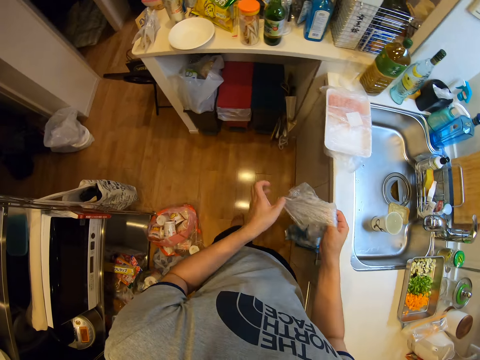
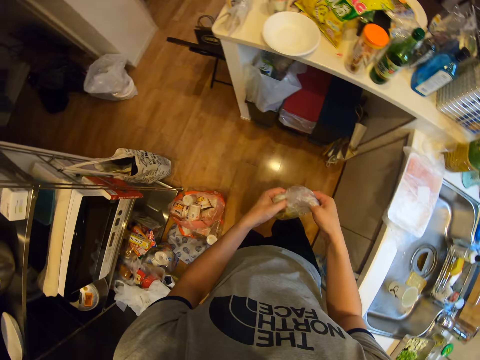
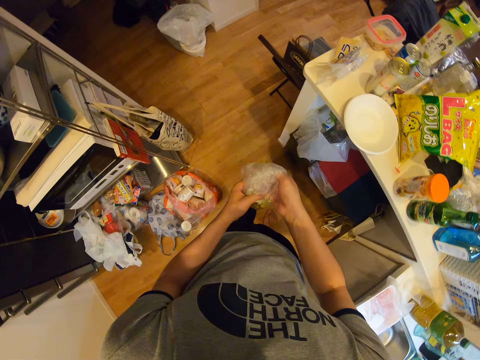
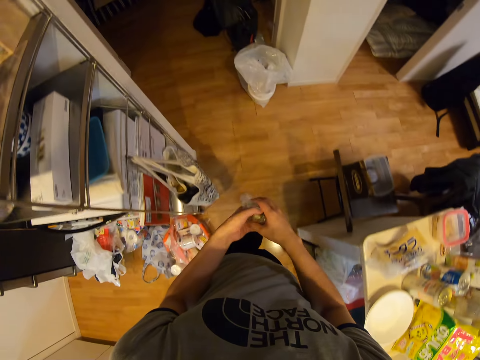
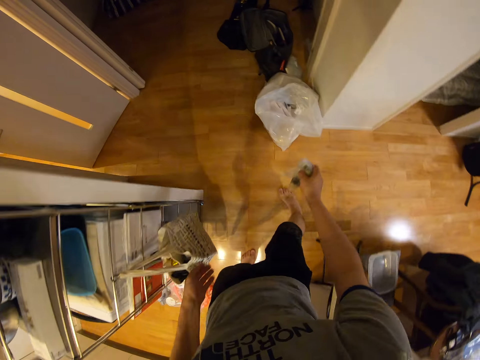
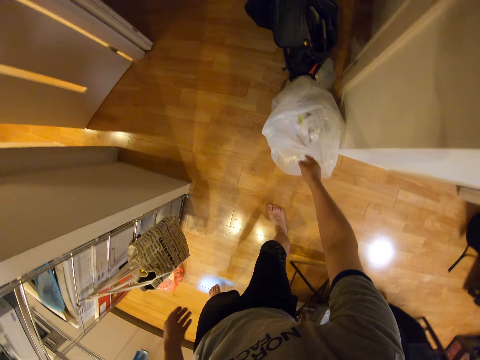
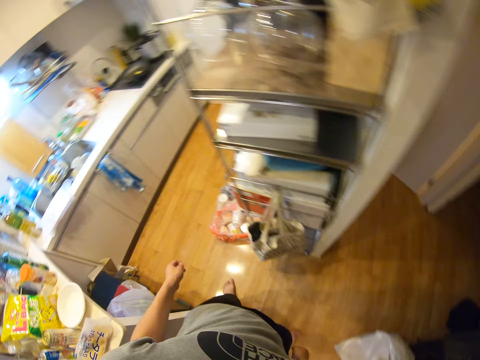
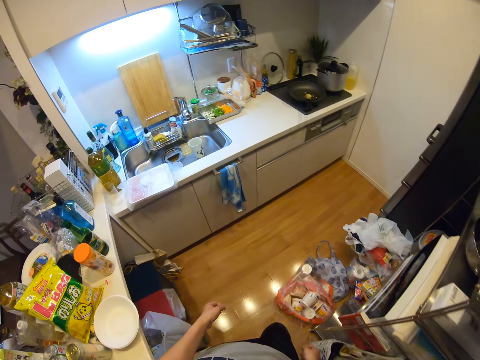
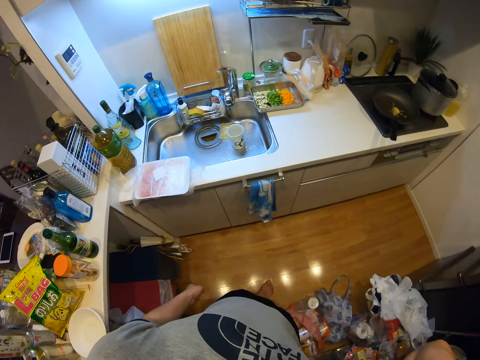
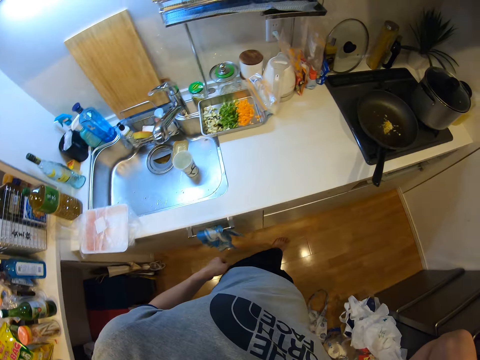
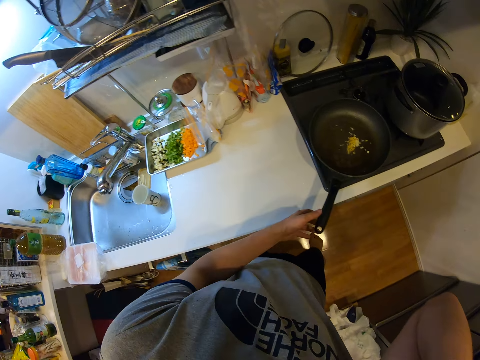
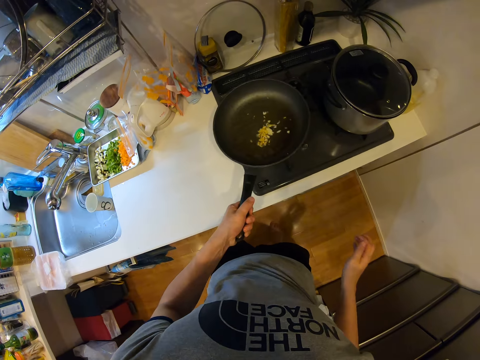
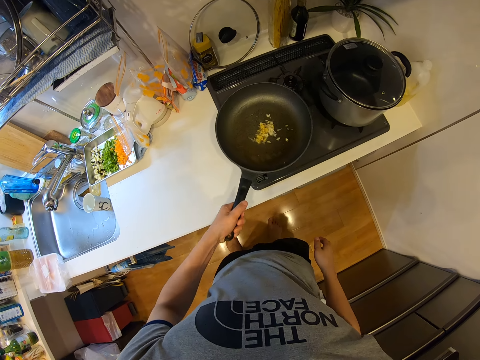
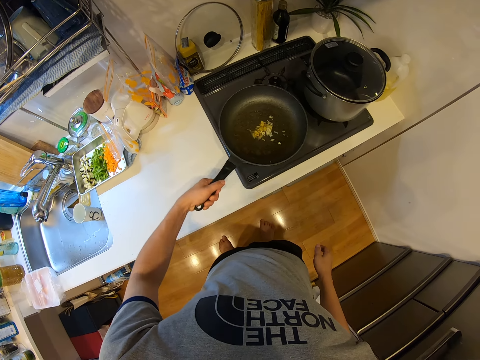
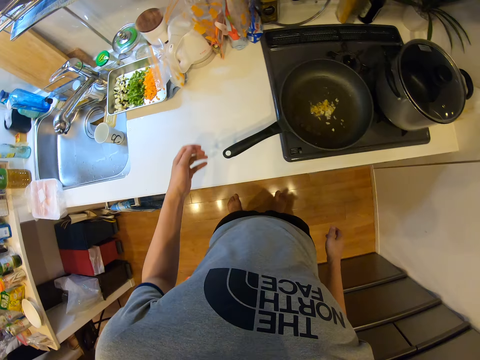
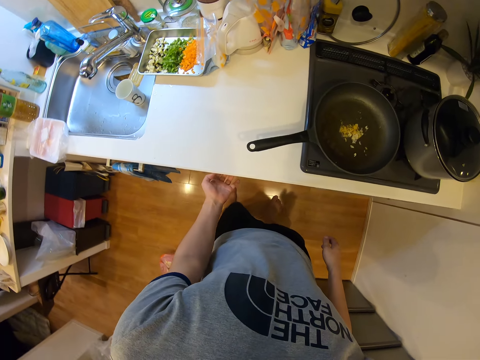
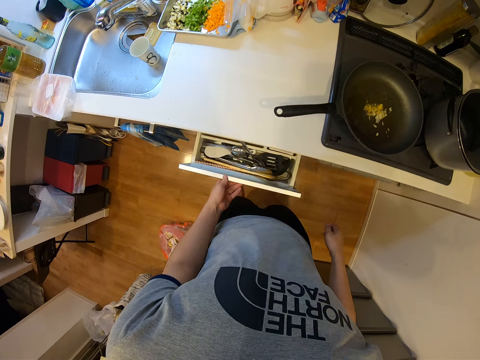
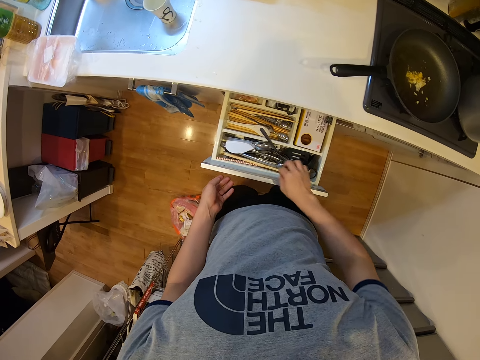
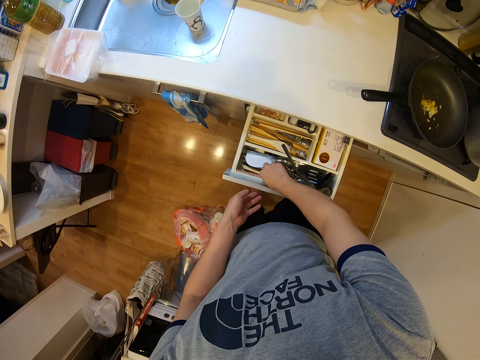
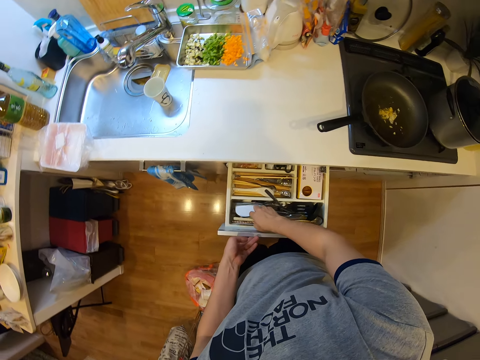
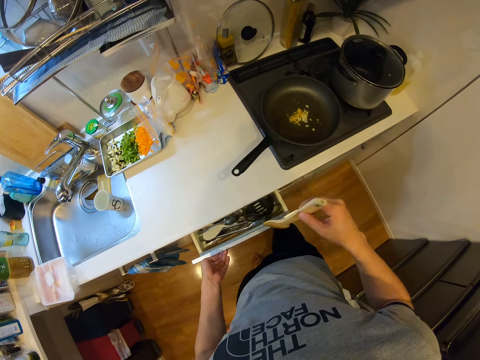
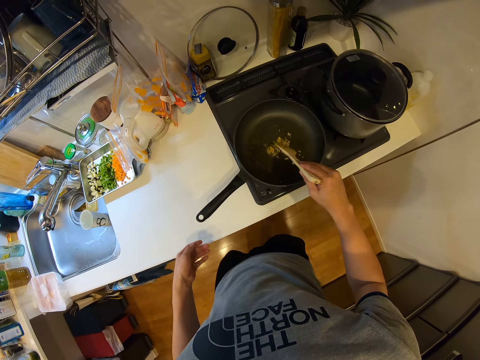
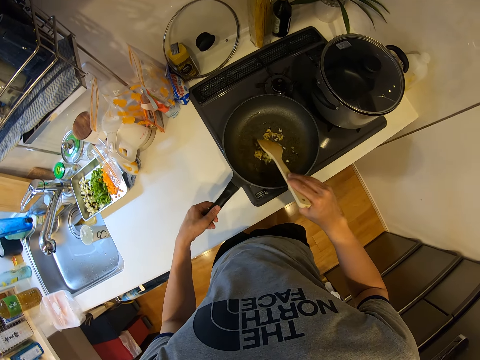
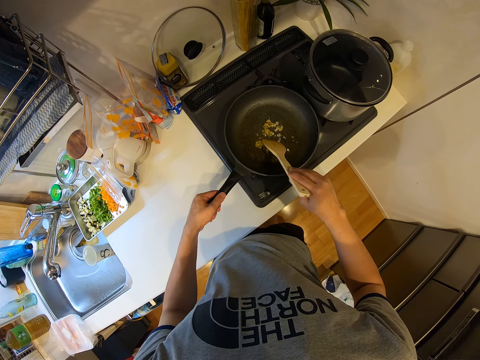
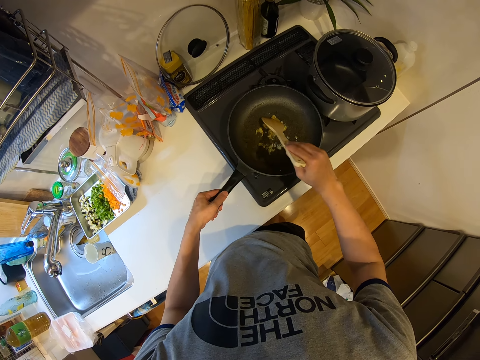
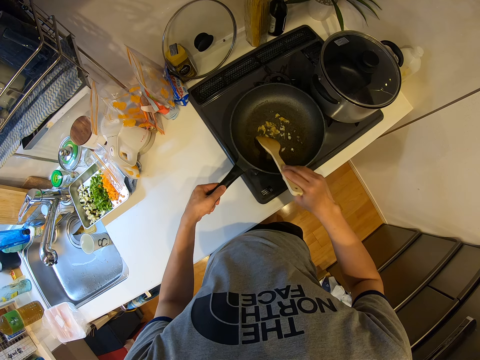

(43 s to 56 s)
The camera wearer adjusts the nylon in his hands. He wraps the polythene bag and passes the polythene bag to the right hand. He drops the nylon in a dustbin. He walks around. He lifts the hand. He picks up the pan. He shakes the frying pan with his left hand. He puts the pan on the burner. He adjusts the frying pan on the stove. He opens a kitchen drawer. He picks up a wooden ladle from the drawer. He closes the drawer. He stirs the garlic. He touches the pan. He moves the pan. He fries with the wooden ladle in his right hand and holds the frying pan with his left hand.

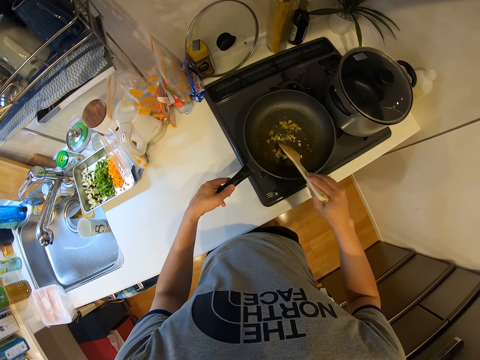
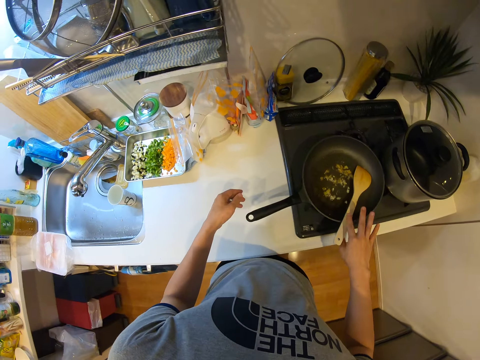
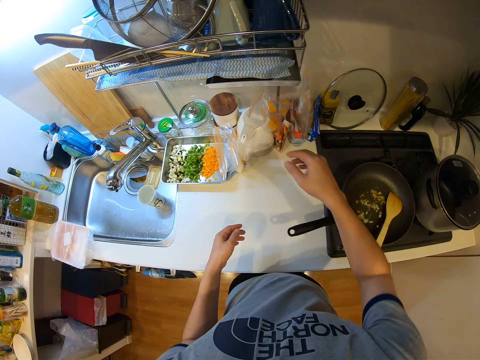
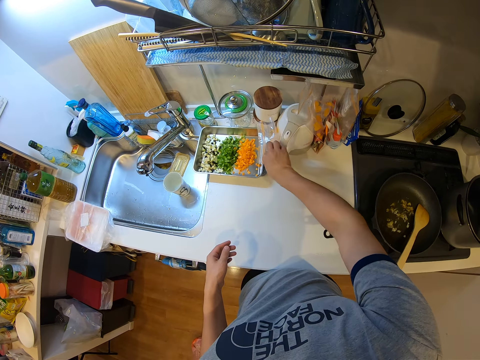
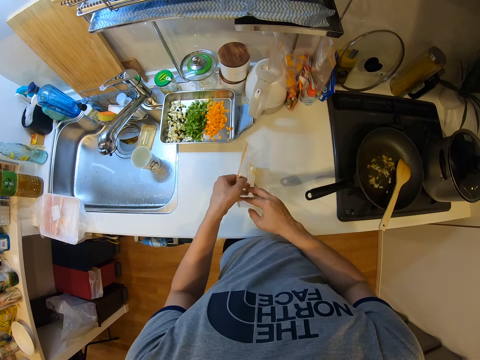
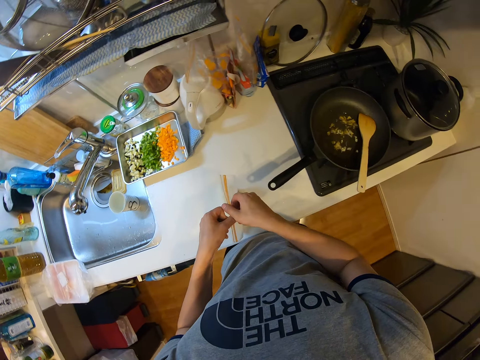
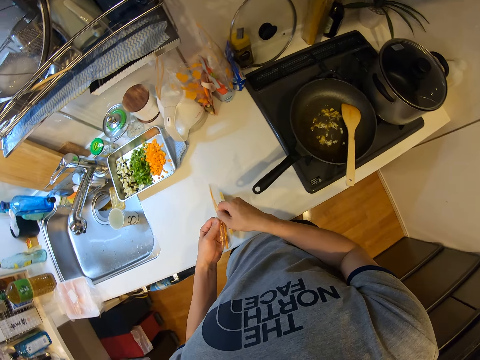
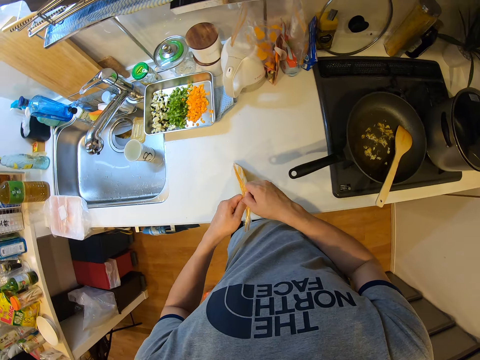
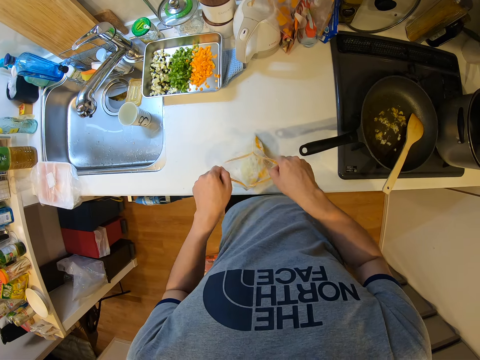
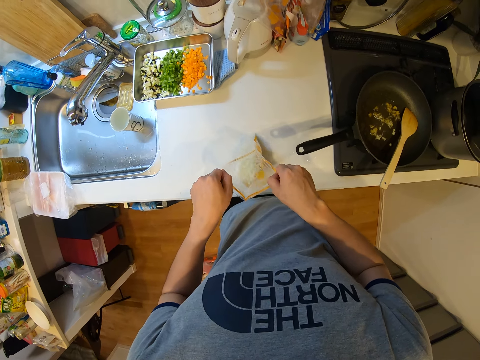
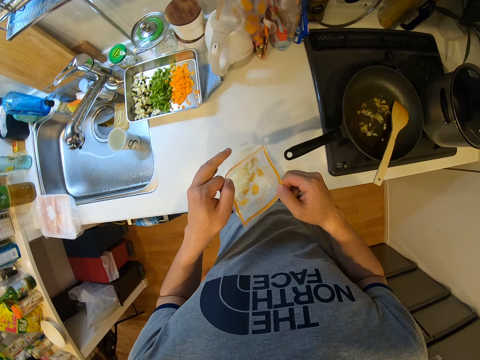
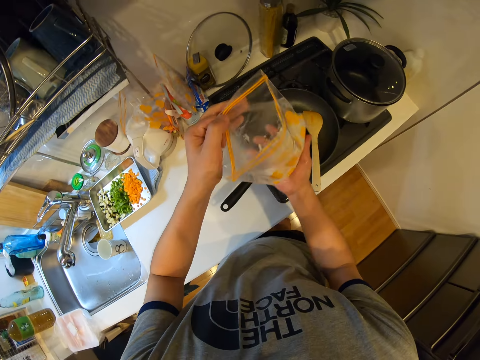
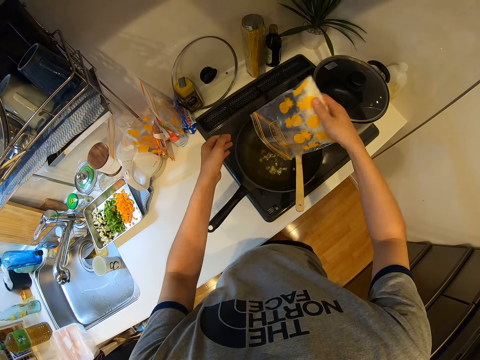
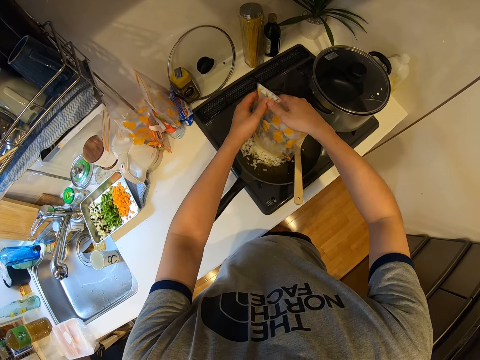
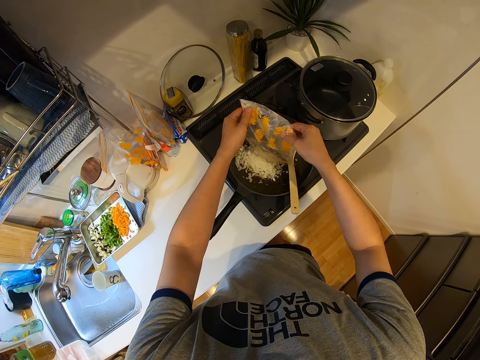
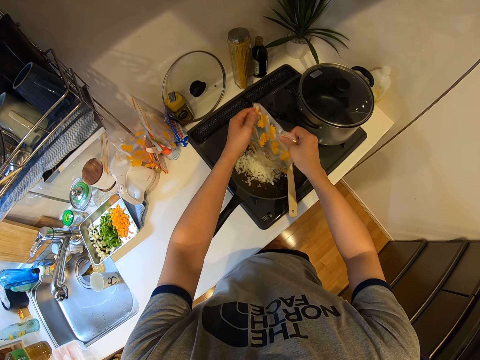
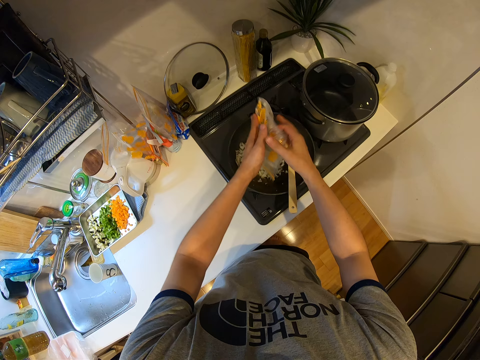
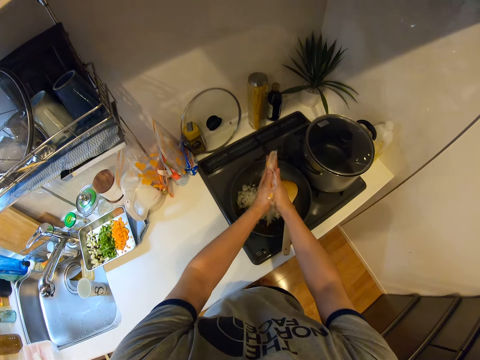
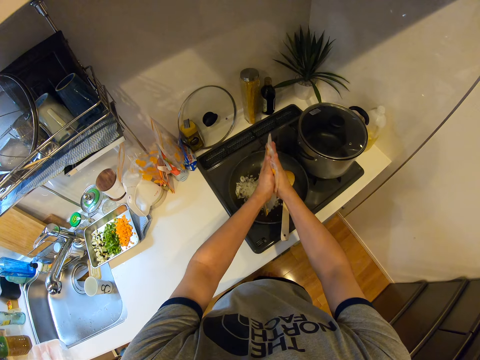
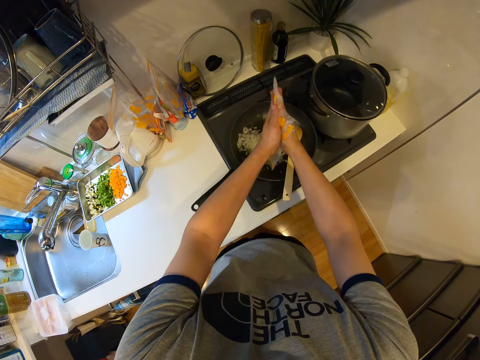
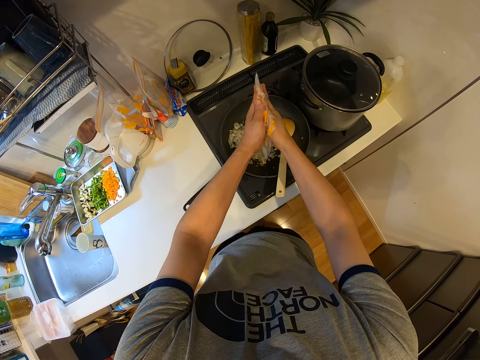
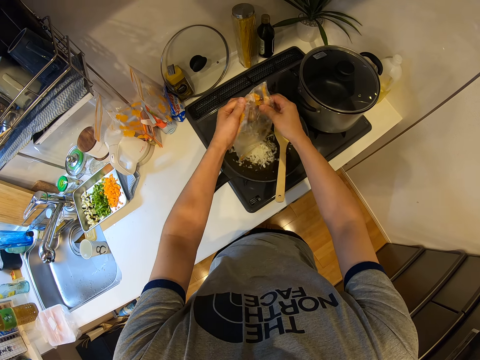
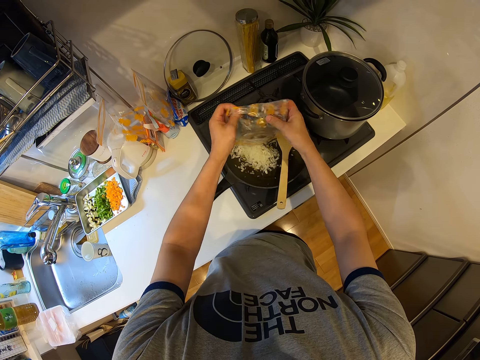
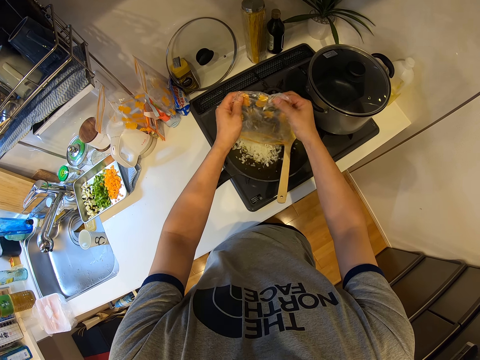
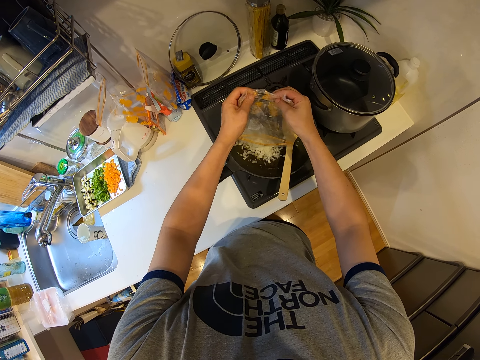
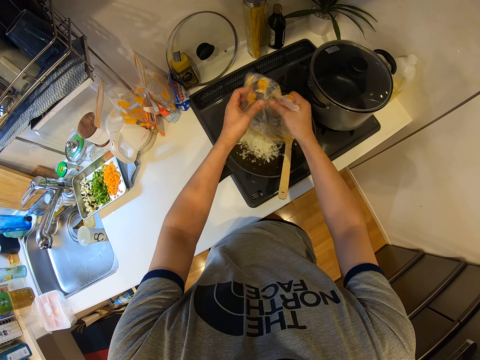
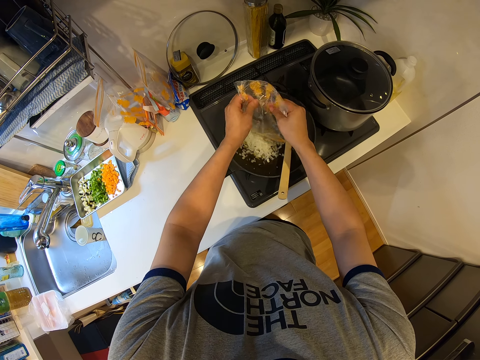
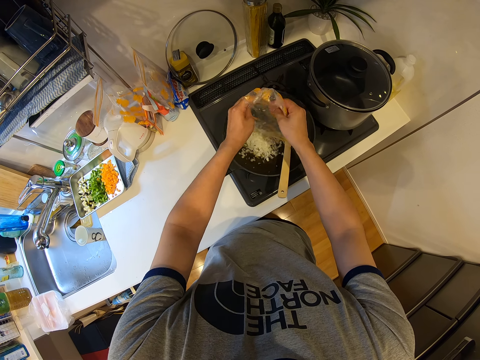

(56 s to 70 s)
The camera wearer places the wooden ladle in the frying pan and removes his left hand from the frying pan. He picks up a nylon bag or zip bag on the kitchen table. He shakes the zip bag. He opens the nylon bag on the table. He lifts the bag. He pours rice from the nylon bag into the frying pan. He rubs the zip bag.
